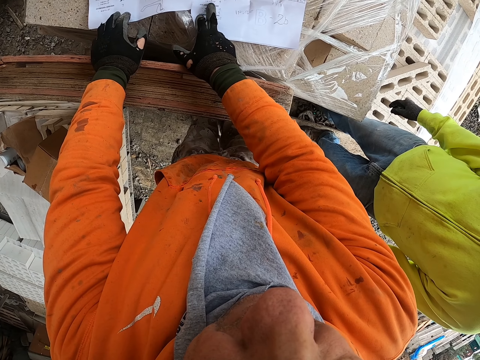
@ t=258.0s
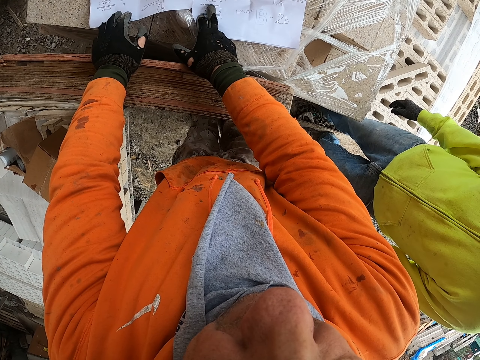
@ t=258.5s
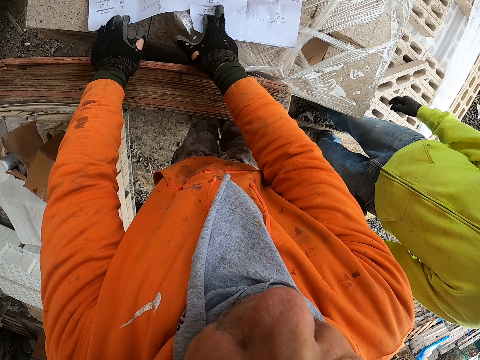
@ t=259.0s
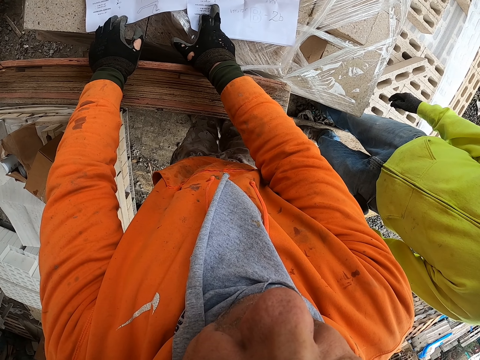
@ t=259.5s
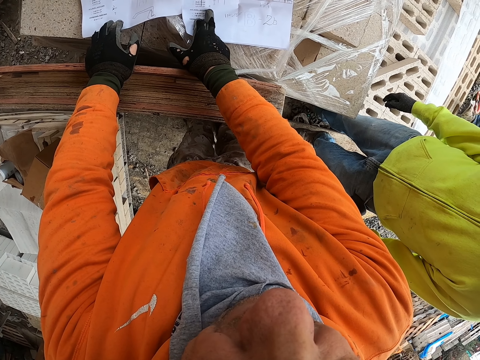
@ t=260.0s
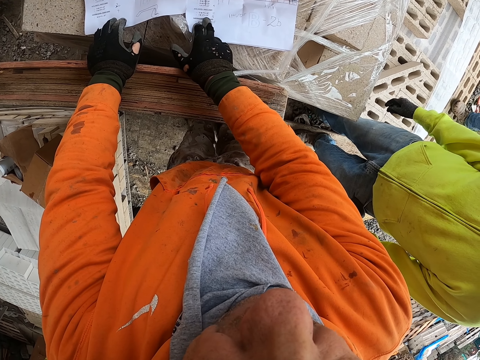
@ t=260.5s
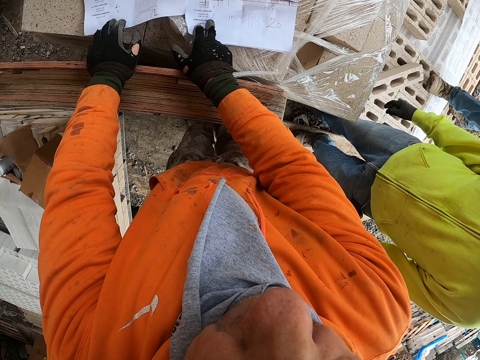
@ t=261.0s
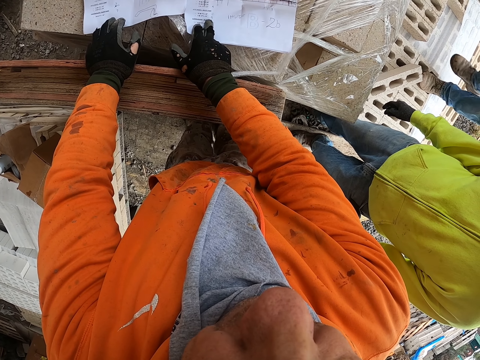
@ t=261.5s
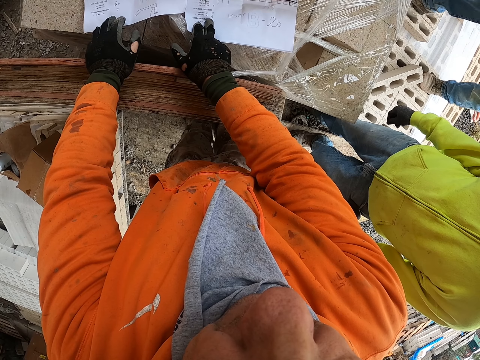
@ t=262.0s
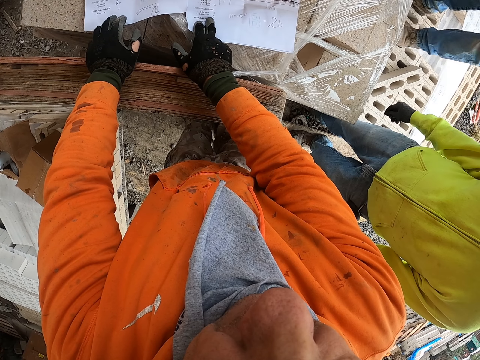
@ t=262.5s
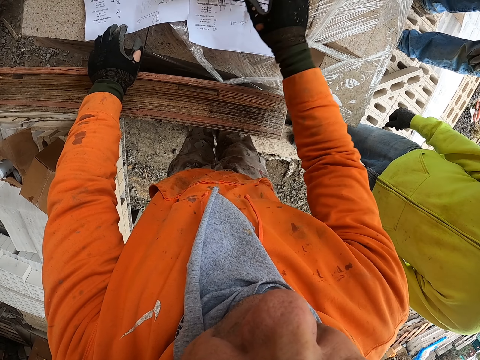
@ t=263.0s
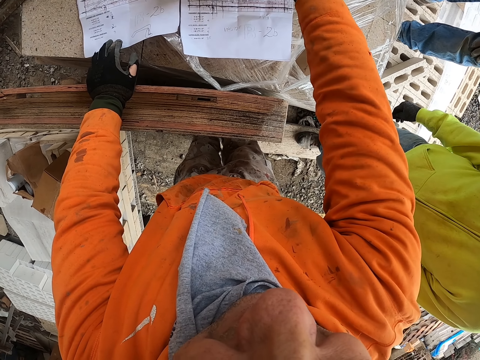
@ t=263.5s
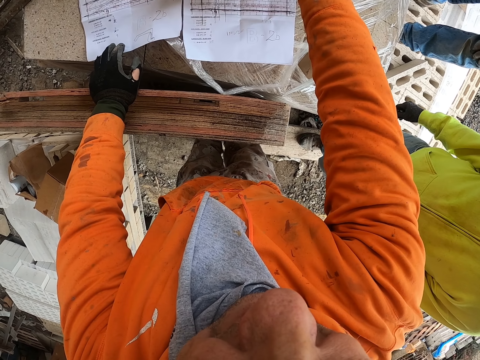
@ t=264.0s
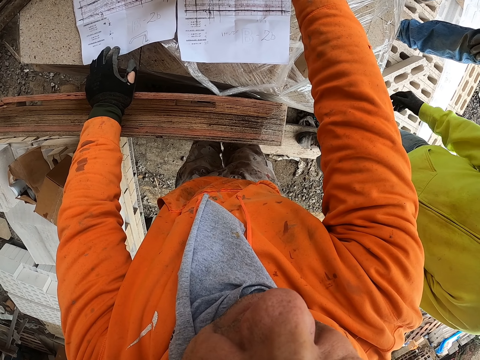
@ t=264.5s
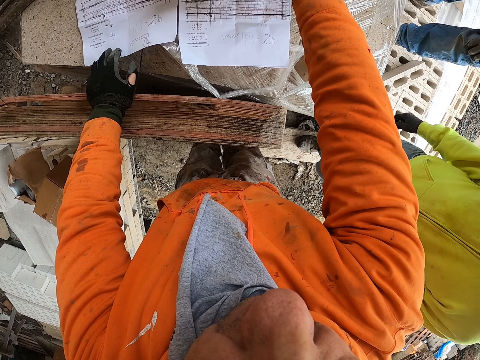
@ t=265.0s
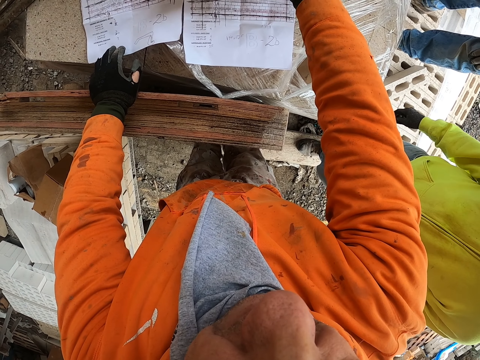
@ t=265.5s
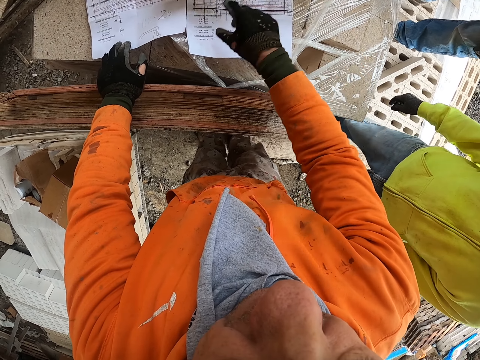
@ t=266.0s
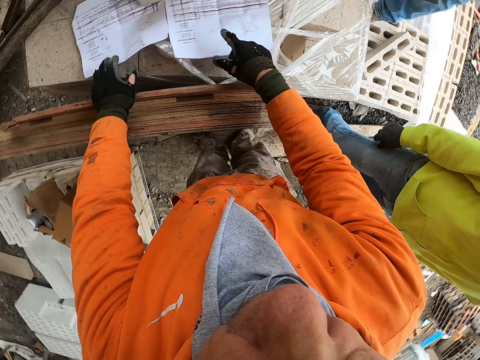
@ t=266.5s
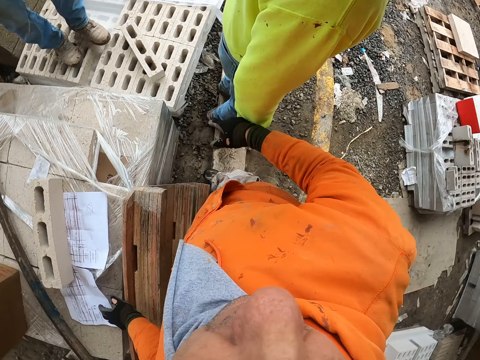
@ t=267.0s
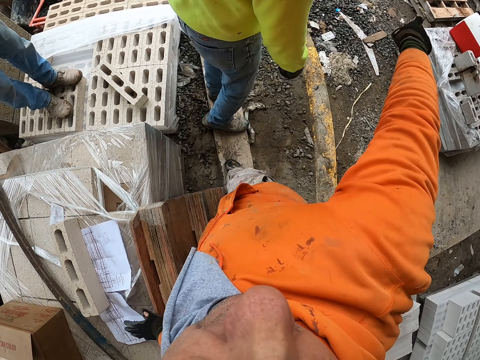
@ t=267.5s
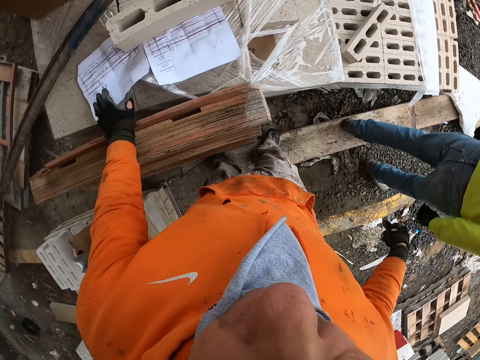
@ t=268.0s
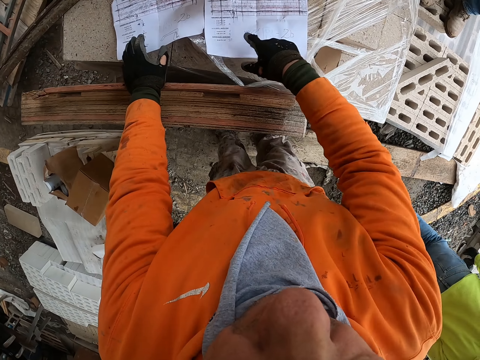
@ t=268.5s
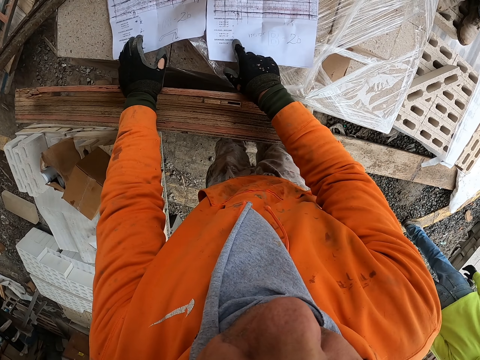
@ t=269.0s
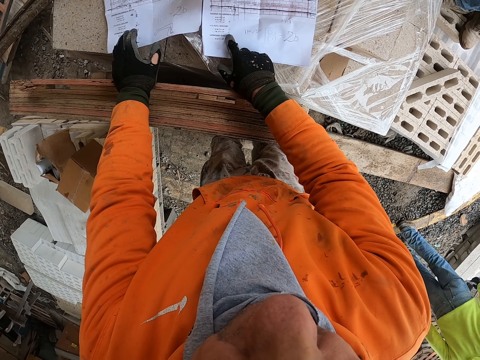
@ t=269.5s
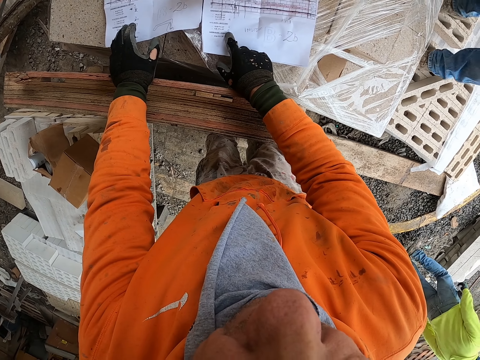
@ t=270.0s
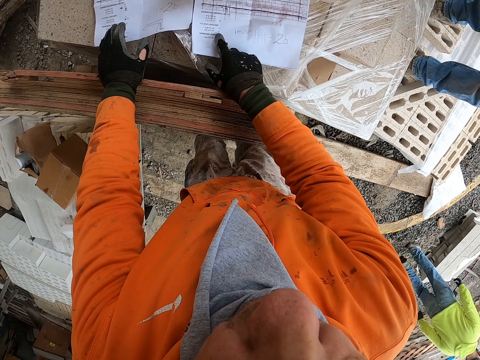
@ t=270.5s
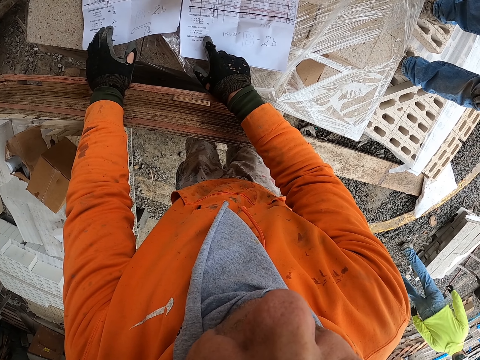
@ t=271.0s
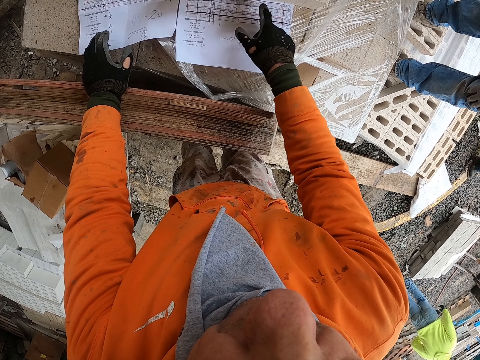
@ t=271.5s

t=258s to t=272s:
A man walks in the yard. Another man walks away. The camera wearer points at something to the first man. They check the papers.

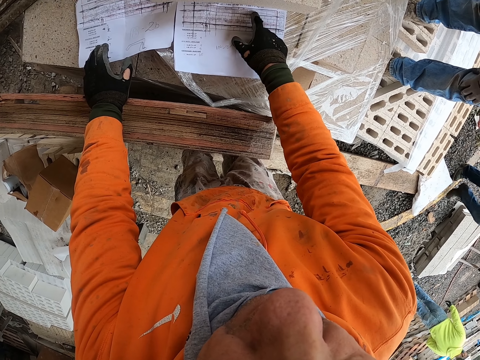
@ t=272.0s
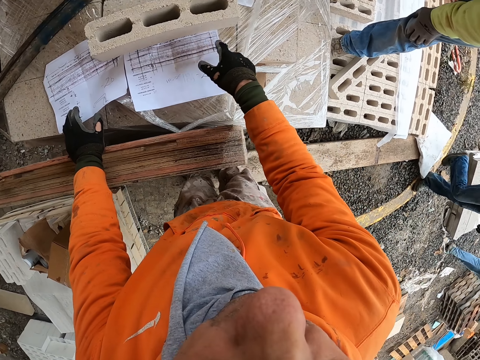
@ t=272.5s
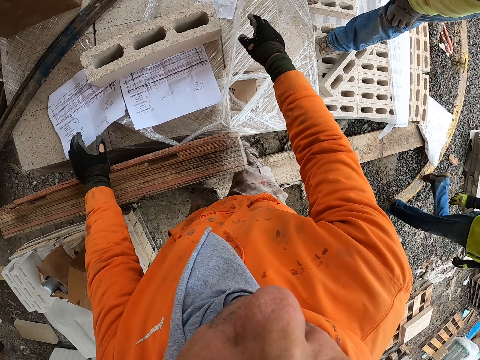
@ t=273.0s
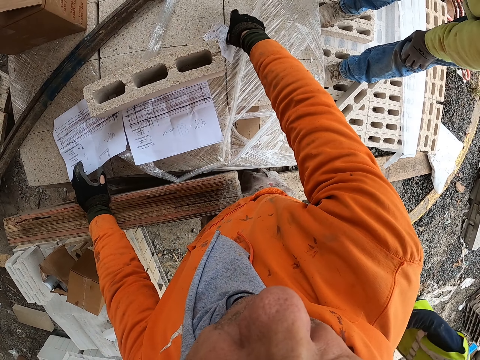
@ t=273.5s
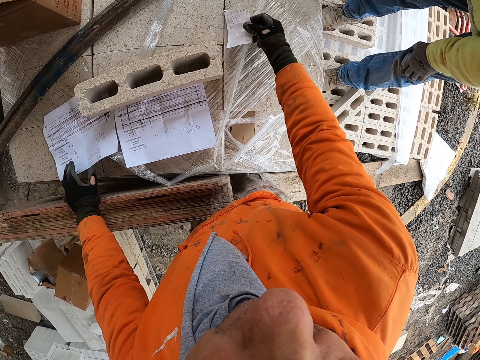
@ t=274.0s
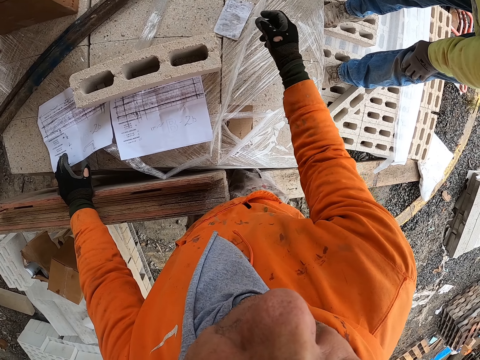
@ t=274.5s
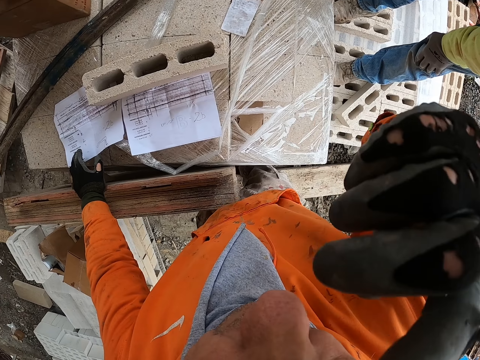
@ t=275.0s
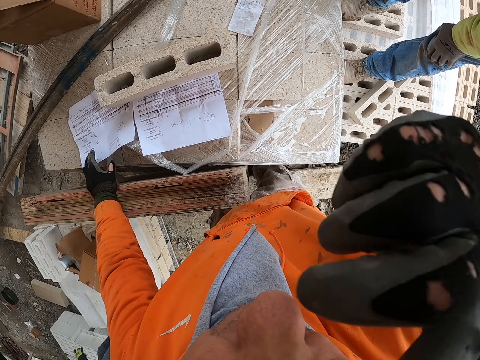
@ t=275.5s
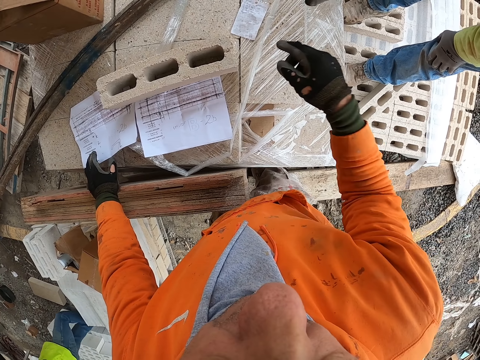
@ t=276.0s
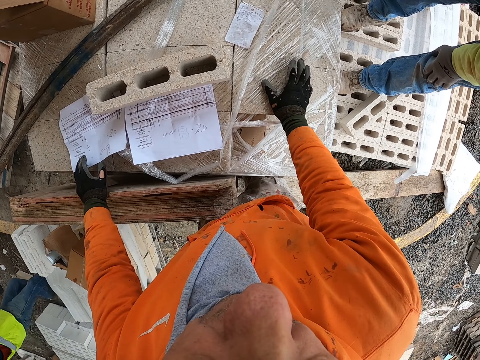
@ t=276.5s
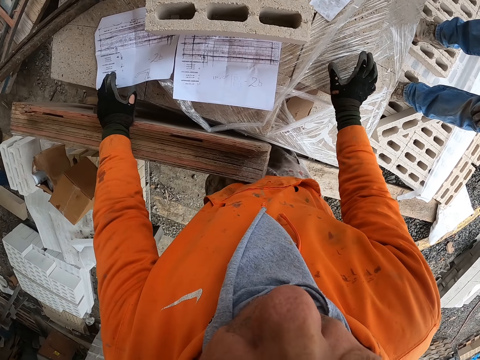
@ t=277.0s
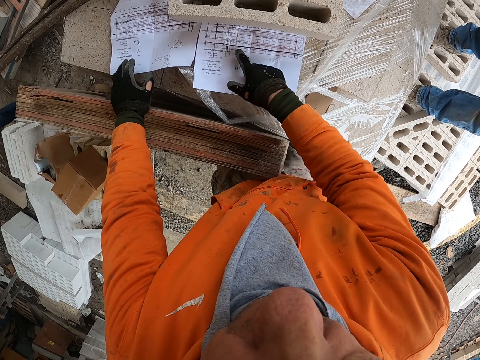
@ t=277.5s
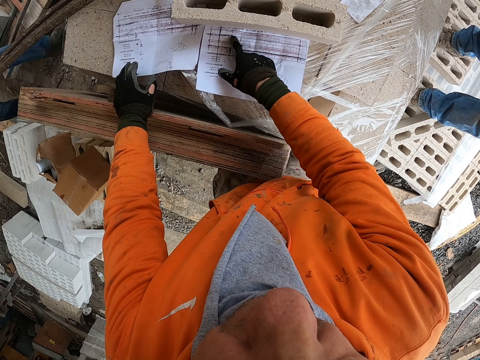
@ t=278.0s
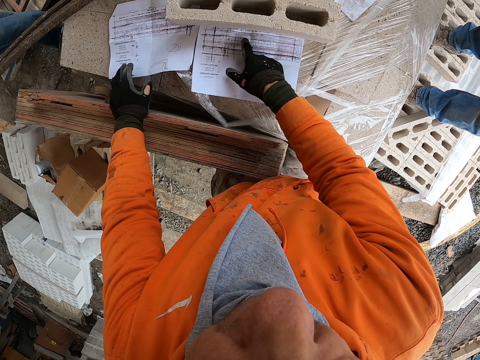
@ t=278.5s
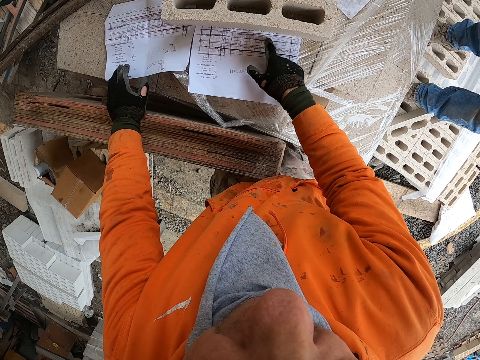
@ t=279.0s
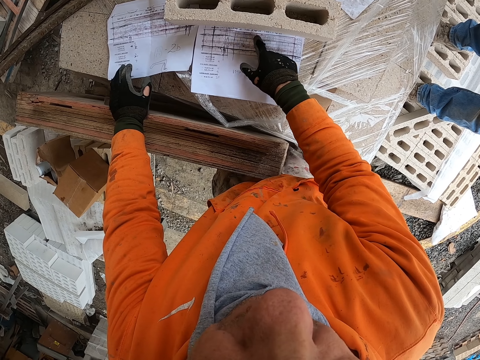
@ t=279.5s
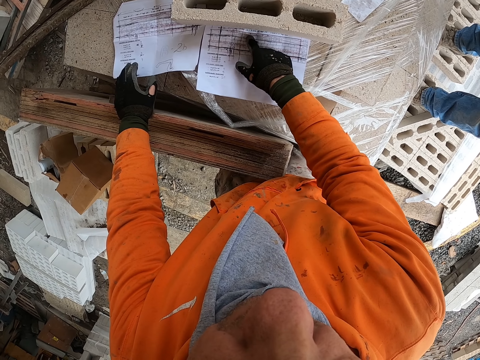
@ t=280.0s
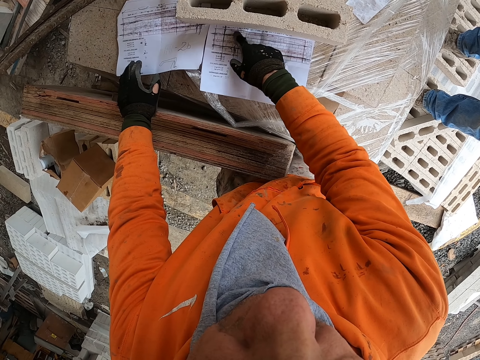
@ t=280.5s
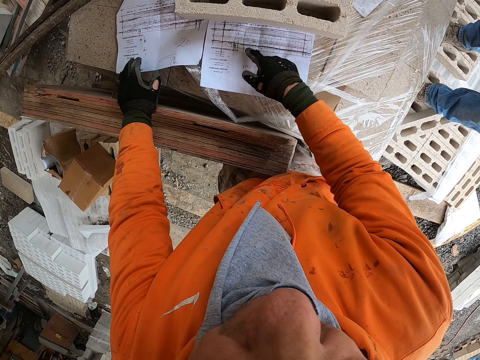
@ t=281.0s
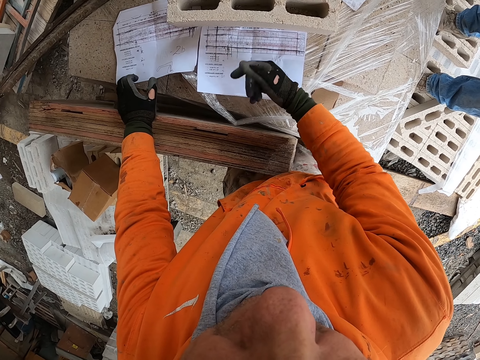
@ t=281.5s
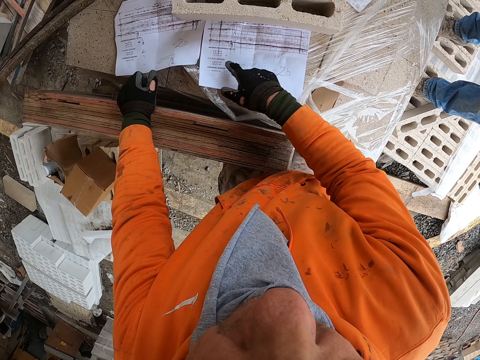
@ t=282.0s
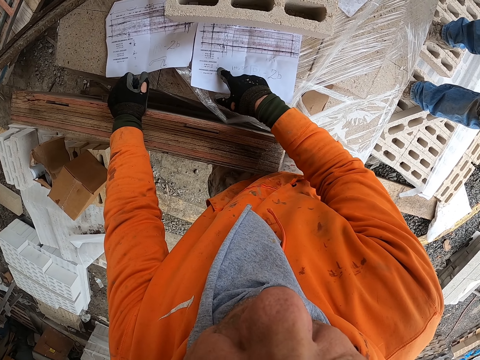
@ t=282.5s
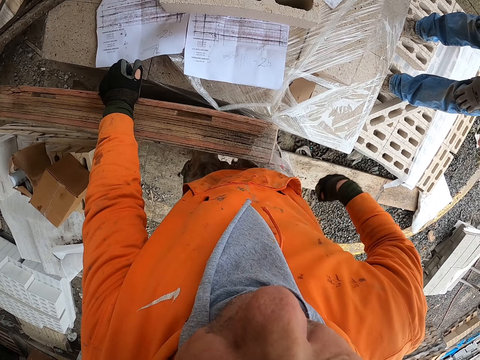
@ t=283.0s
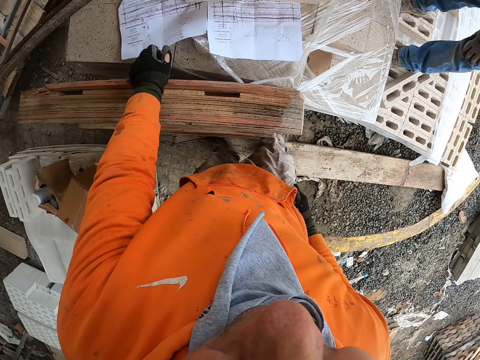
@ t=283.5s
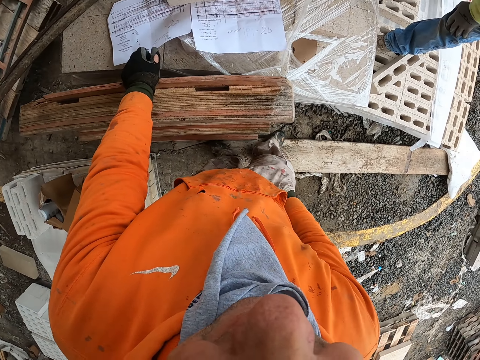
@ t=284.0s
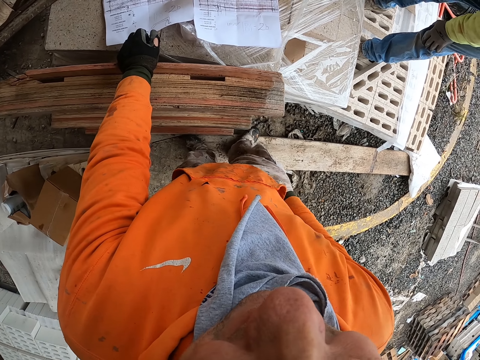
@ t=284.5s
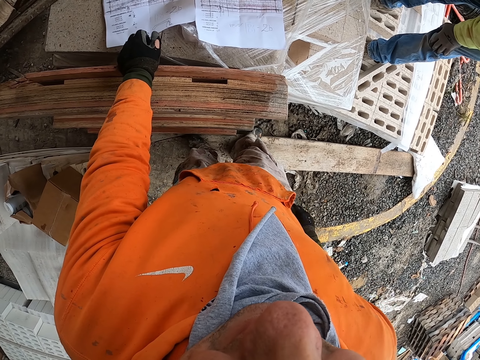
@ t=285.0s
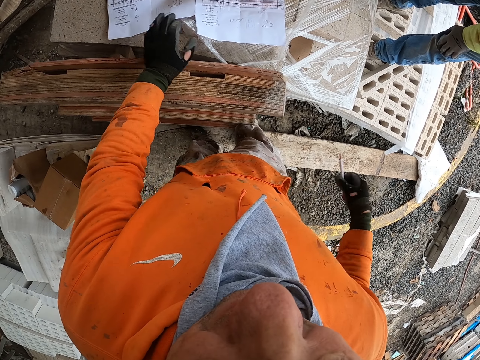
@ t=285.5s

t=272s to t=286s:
A person walks in the yard. The camera wearer picks up a paper. They touch their face. A man touches the paper. The camera wearer reads the paper. They pick up a pen. They put their hands in the pocket.
